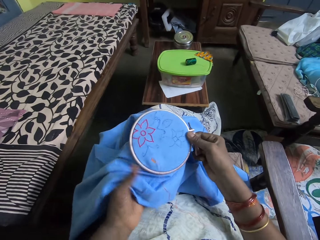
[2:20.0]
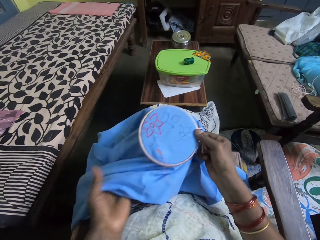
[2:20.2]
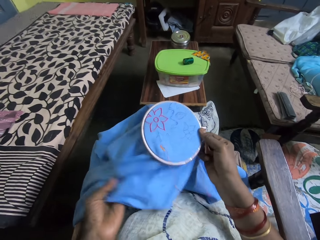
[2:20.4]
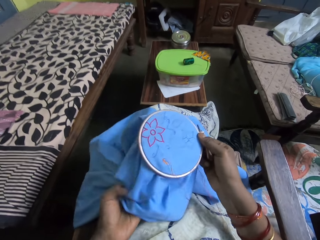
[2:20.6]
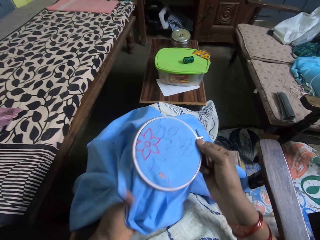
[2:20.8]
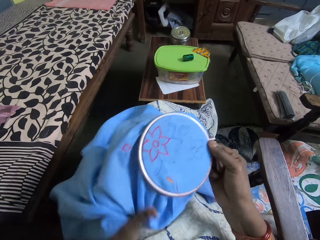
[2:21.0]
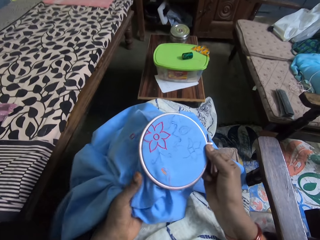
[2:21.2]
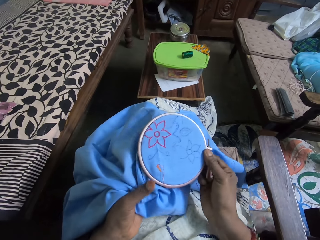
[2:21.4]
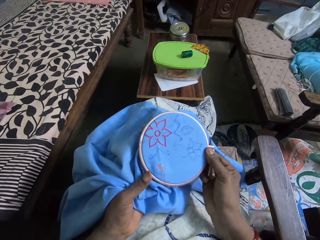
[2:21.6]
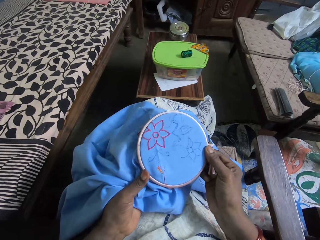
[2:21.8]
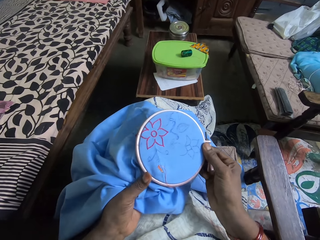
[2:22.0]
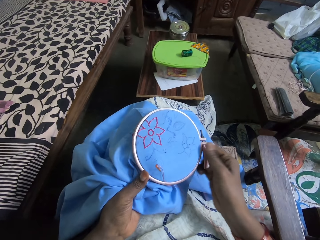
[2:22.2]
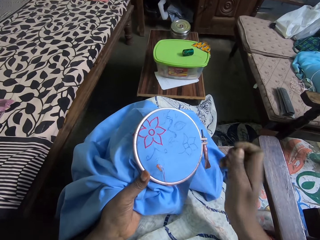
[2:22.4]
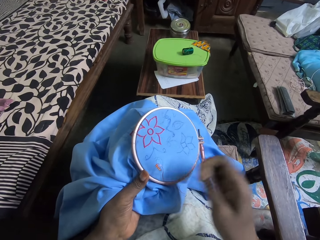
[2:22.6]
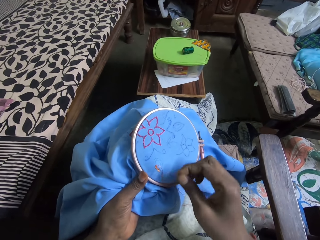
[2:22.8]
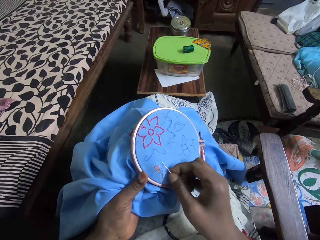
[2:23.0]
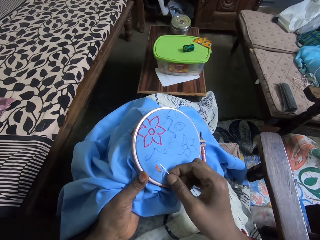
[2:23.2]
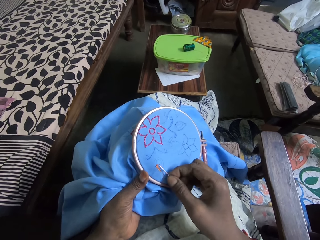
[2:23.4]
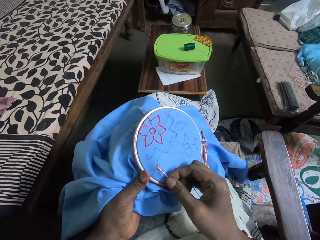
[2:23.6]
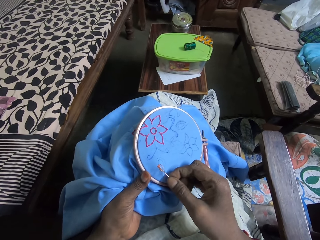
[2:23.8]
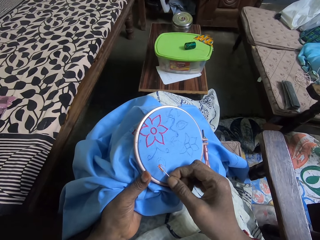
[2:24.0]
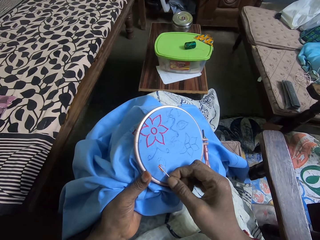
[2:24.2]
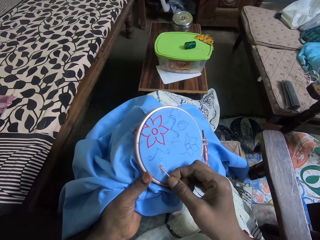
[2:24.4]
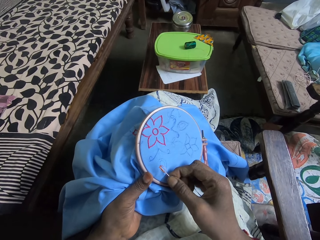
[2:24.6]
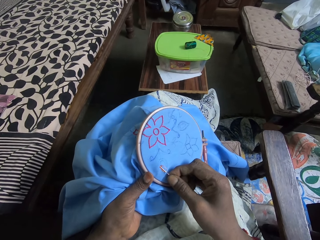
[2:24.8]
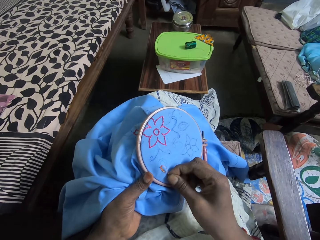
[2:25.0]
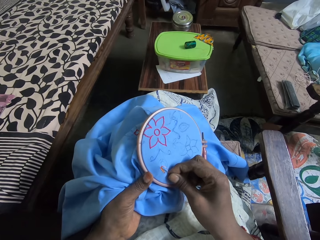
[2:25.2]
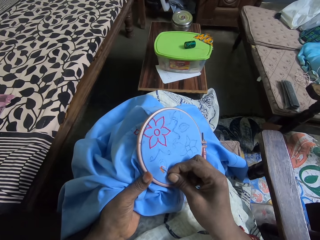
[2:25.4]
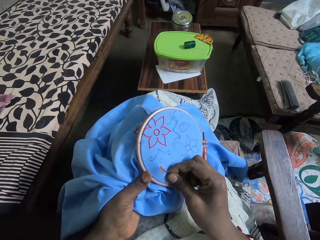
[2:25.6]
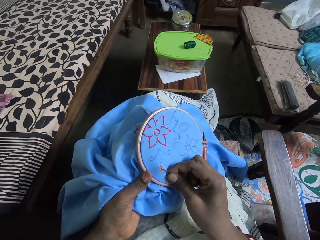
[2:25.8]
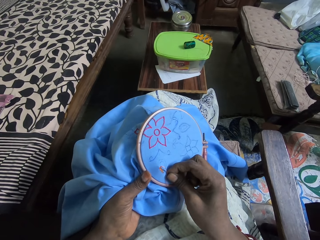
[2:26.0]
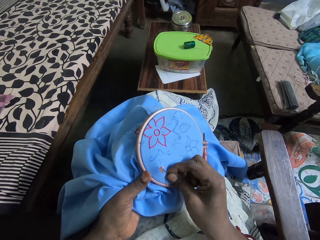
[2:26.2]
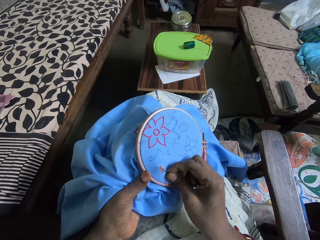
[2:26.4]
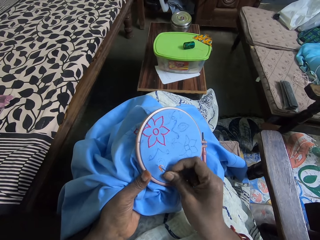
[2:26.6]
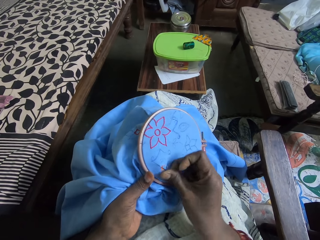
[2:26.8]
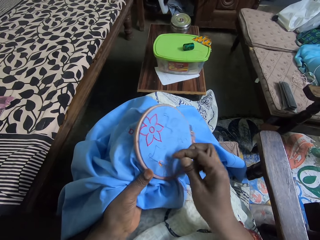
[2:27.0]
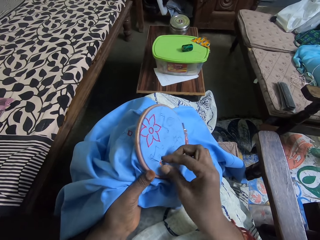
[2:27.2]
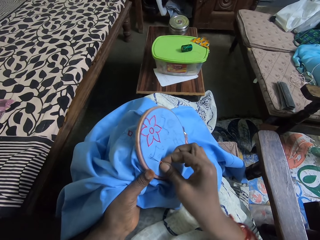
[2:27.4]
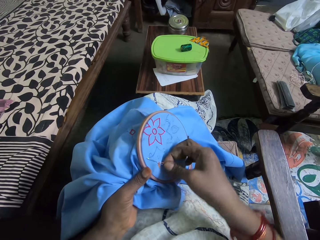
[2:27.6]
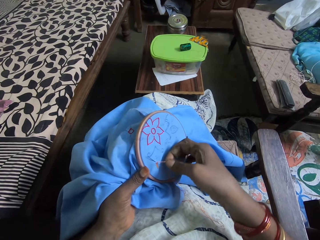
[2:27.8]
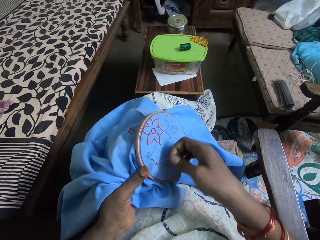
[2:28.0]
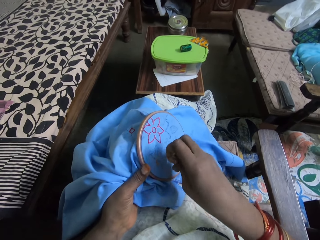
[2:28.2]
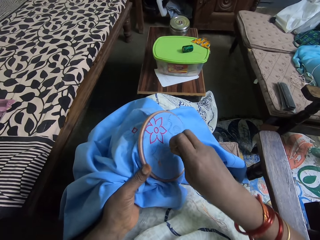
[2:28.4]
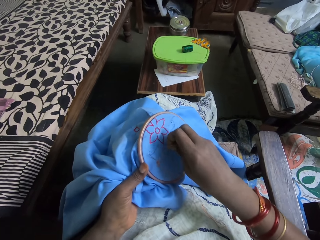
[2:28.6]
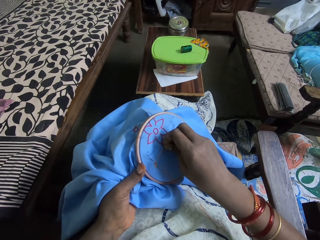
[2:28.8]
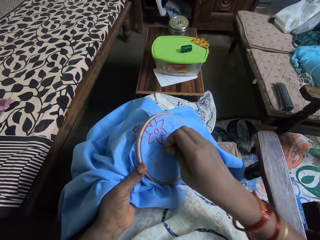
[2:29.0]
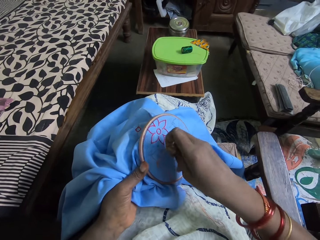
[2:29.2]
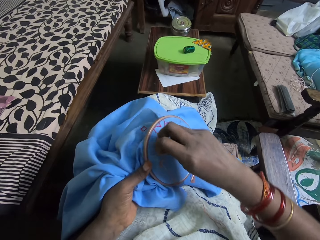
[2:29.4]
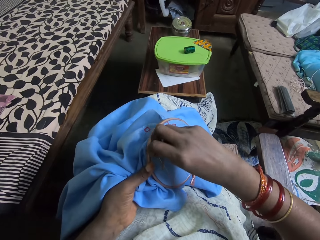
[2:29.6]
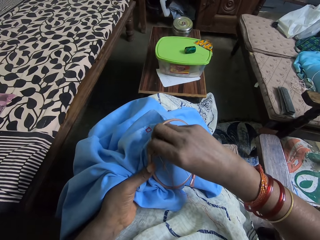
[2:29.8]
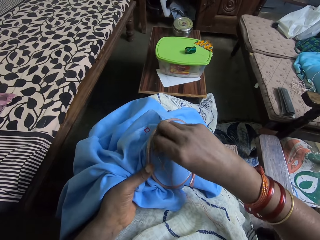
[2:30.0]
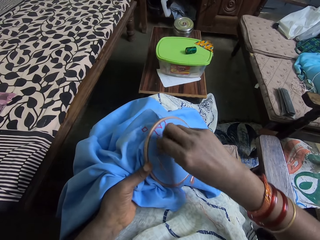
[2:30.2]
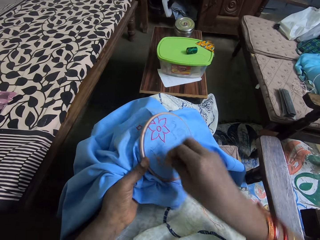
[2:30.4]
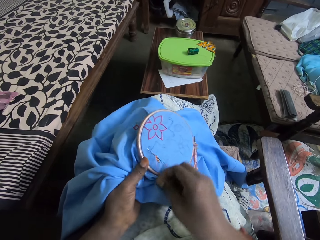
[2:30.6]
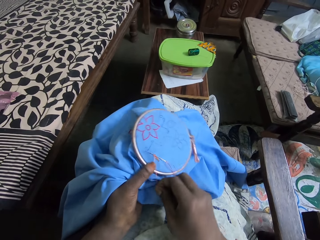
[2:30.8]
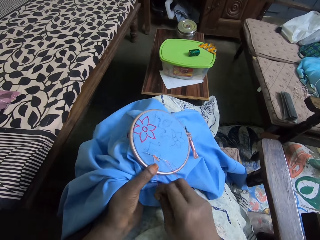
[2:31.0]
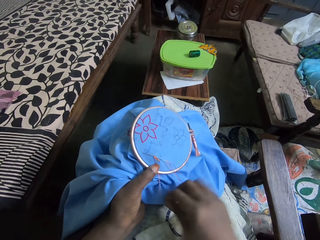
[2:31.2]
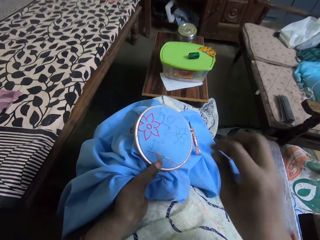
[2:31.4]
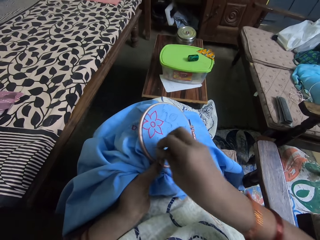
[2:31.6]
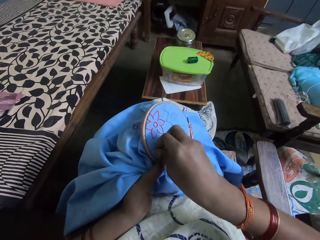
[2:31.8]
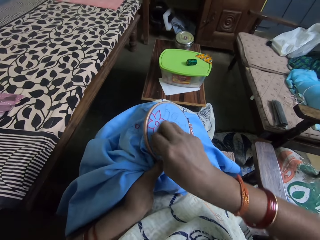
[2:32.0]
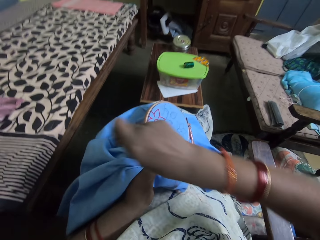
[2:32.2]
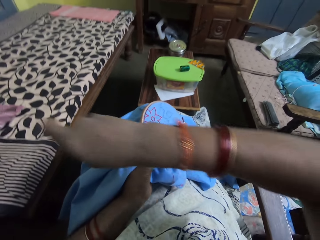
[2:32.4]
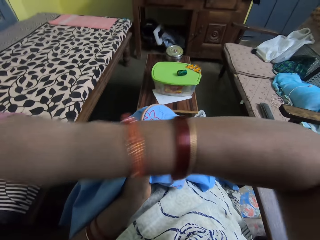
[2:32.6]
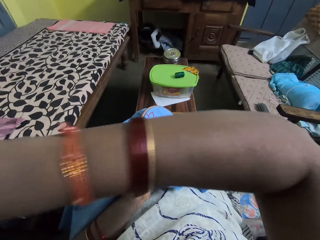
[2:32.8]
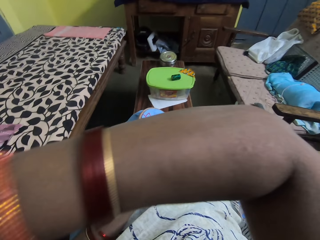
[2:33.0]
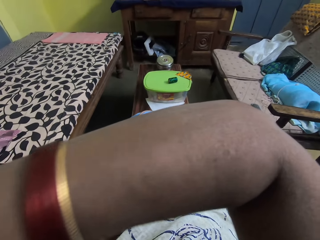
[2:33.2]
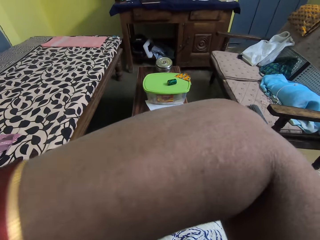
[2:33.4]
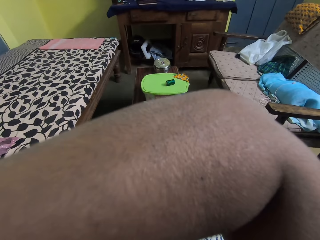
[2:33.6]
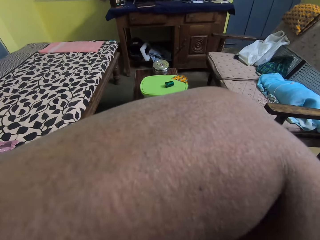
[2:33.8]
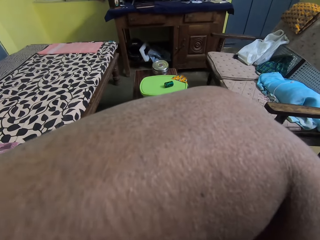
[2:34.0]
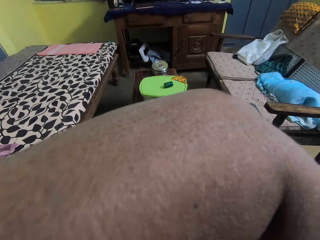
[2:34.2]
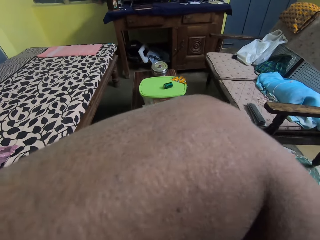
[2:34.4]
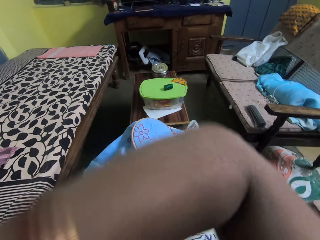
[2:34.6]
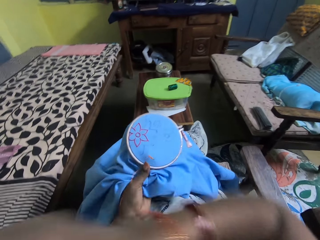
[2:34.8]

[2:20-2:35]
The camera wearer holds the embroidery hoop on the piece of material with her right hand. She aligns the cloth. She sews a flower on the piece of material in her left hand with the needle and thread in her right hand. She puts thread across the needle. She pulls the needle with thread with her right hand.

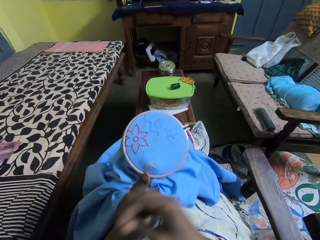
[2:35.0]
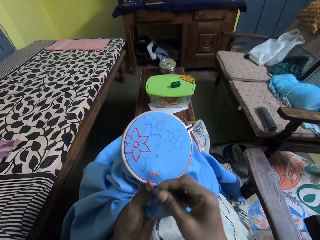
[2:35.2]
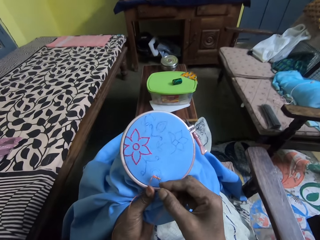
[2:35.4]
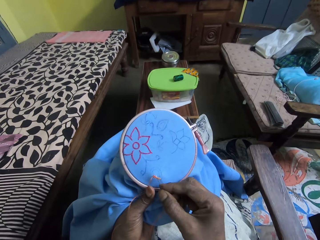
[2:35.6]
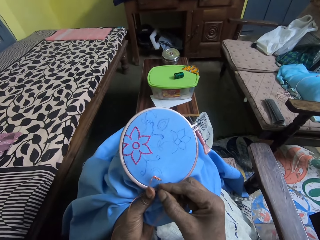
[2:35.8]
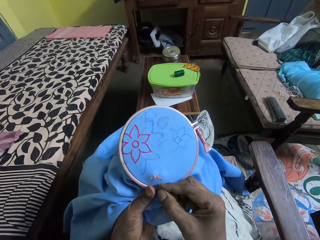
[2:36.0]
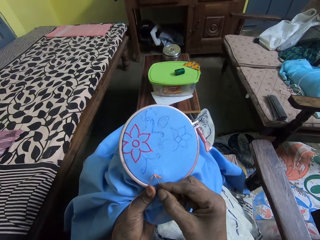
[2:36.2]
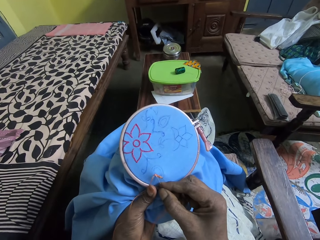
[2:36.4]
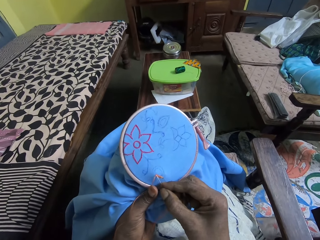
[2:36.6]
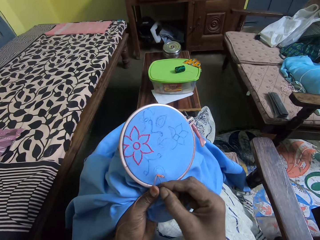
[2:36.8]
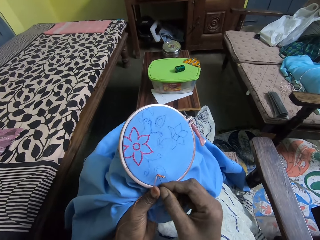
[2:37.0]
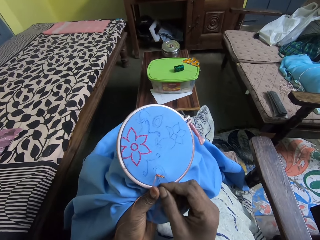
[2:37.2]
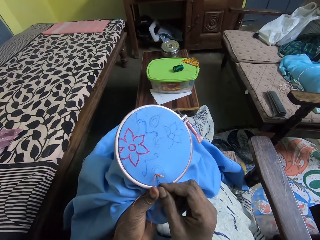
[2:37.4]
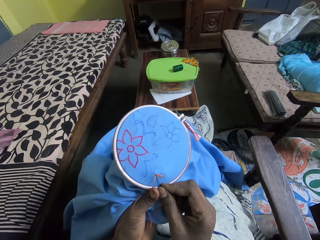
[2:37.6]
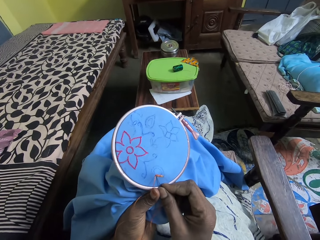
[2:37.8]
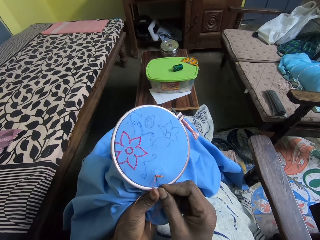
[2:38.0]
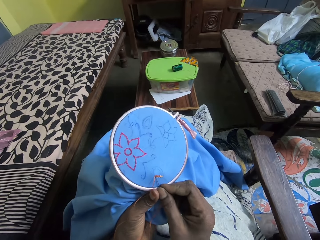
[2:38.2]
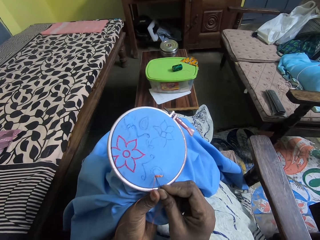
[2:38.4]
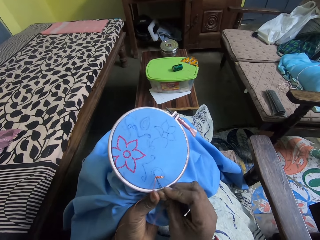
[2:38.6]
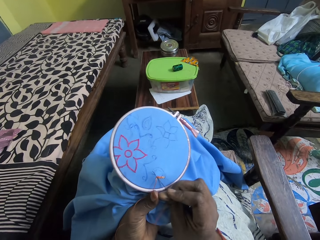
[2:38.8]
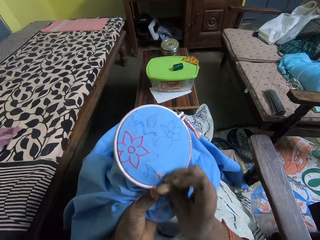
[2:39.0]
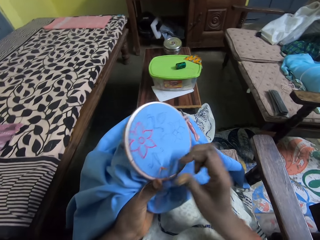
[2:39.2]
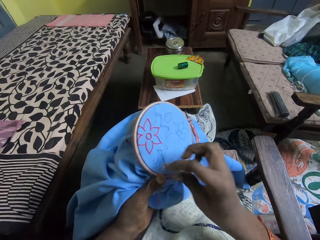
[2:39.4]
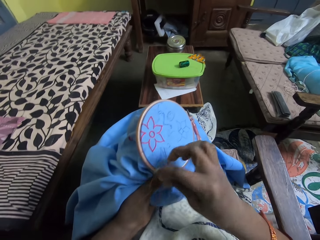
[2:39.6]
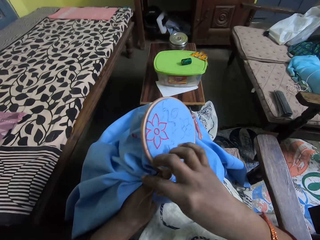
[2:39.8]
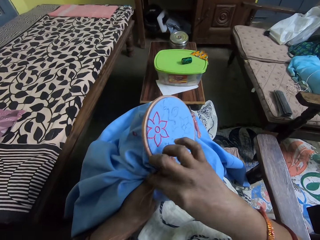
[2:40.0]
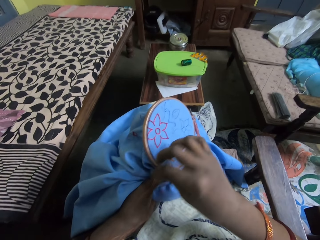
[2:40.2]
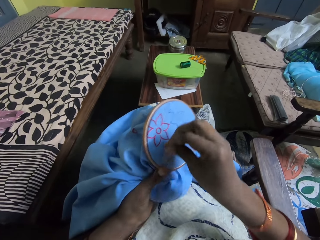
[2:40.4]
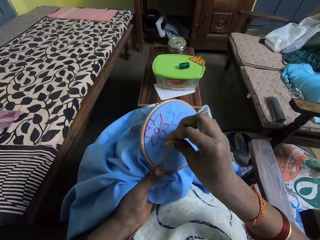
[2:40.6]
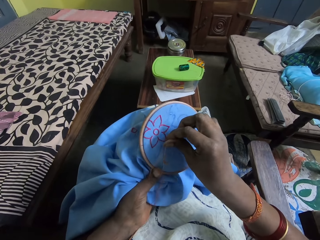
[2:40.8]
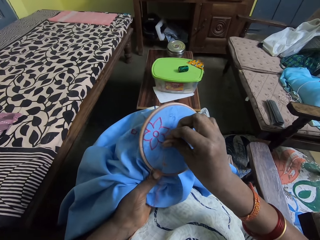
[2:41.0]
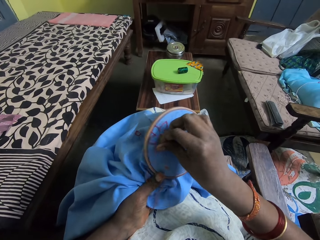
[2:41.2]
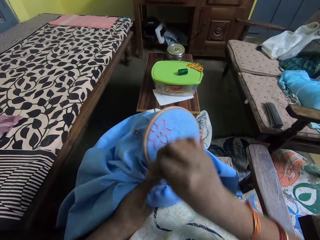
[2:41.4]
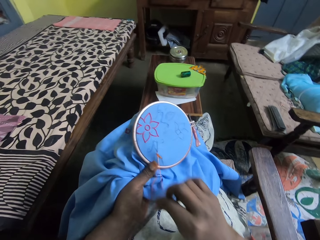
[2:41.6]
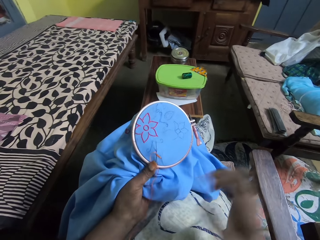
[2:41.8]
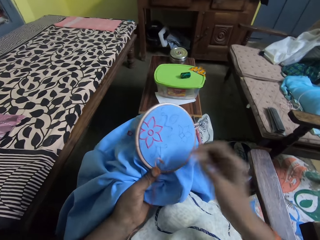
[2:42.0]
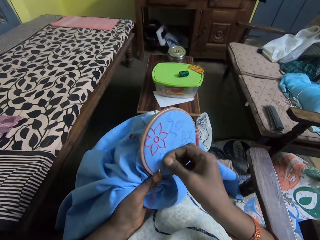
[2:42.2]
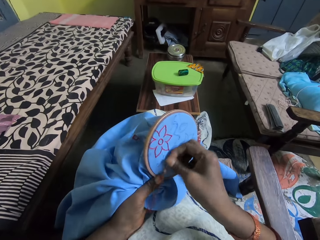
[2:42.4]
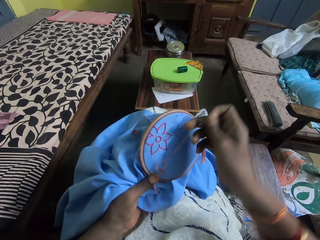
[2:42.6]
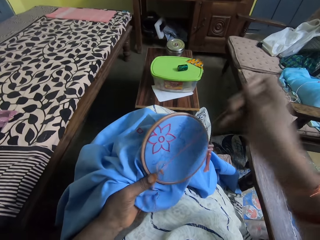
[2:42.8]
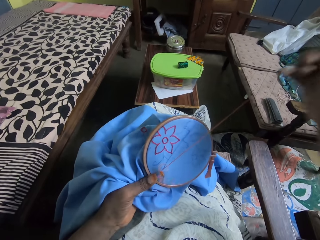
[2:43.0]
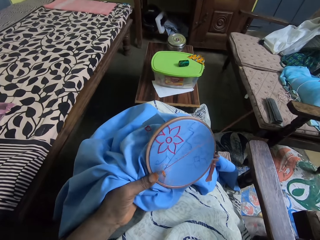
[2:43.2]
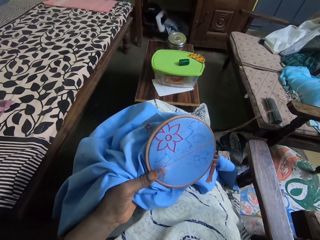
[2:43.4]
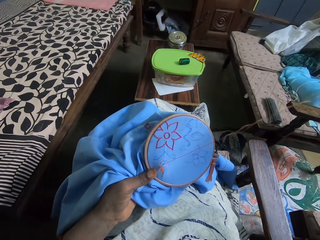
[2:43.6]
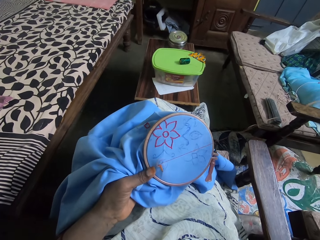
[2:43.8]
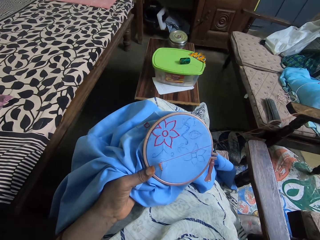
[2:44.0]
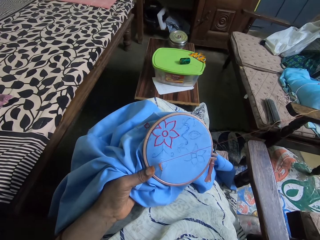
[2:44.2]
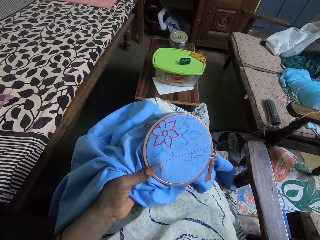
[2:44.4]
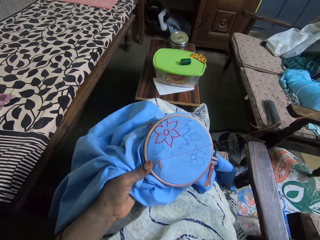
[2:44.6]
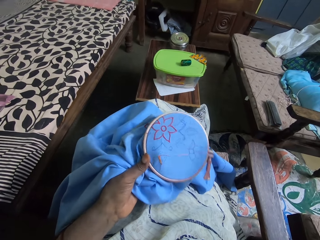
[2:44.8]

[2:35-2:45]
The camera wearer sews a flower on the piece of material in her left hand with the needle and thread in her right hand. She puts thread across the needle. She pulls the needle with thread with her right hand.
